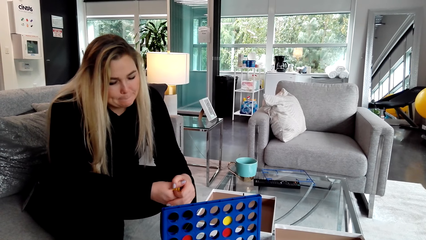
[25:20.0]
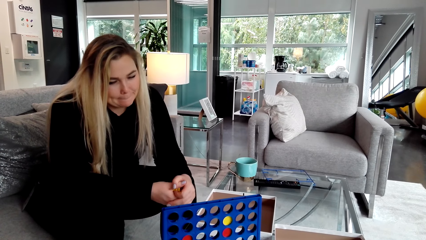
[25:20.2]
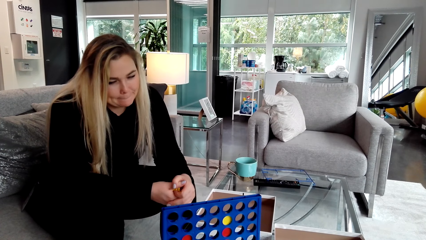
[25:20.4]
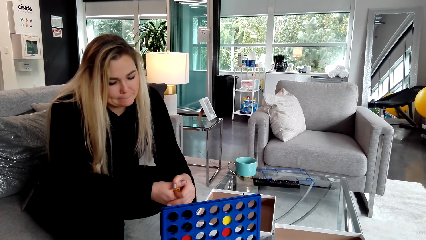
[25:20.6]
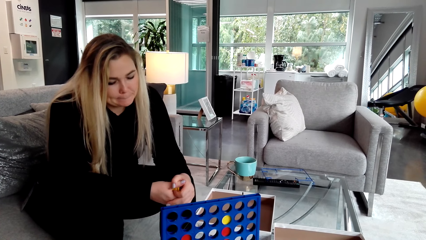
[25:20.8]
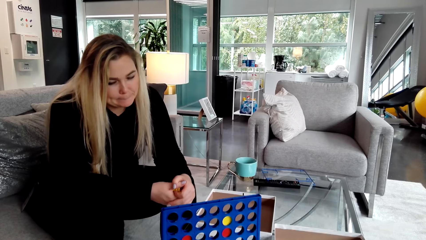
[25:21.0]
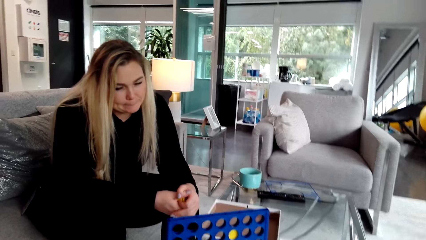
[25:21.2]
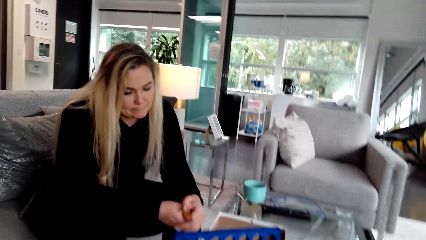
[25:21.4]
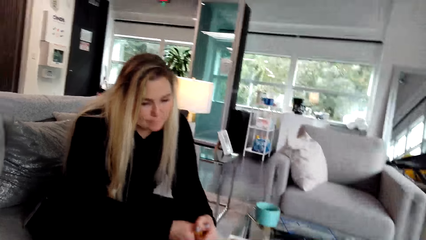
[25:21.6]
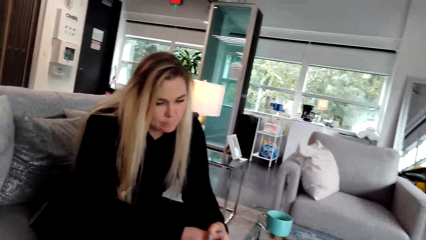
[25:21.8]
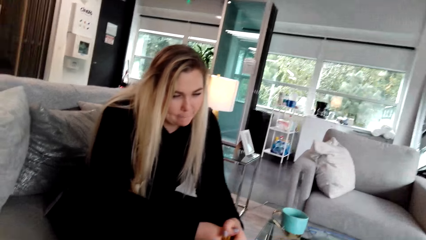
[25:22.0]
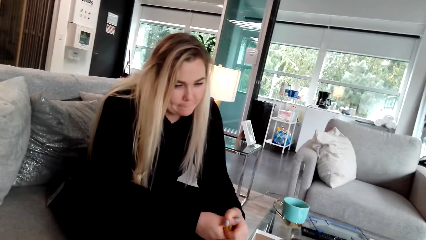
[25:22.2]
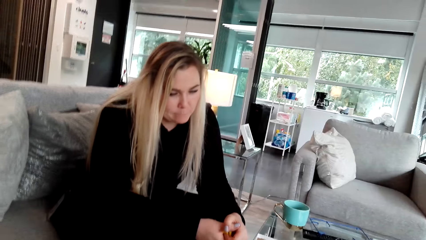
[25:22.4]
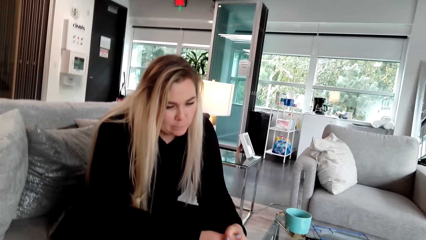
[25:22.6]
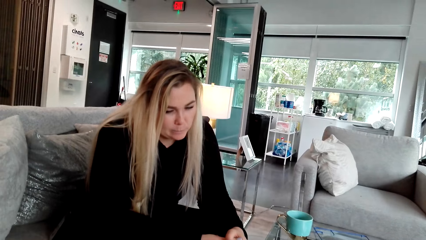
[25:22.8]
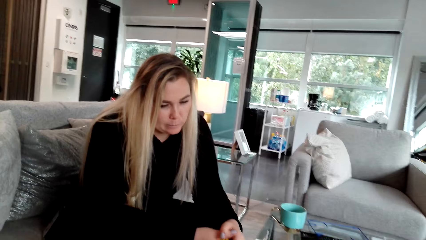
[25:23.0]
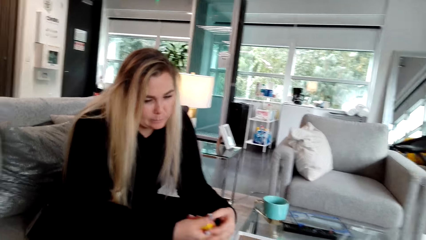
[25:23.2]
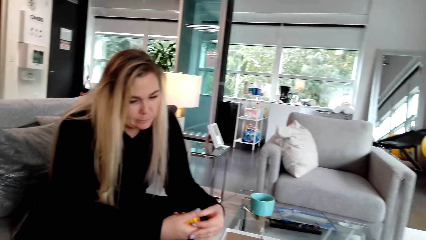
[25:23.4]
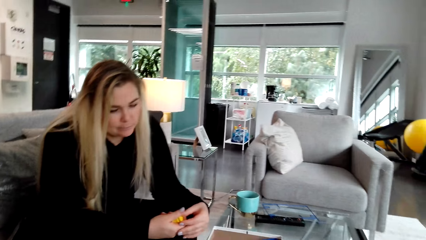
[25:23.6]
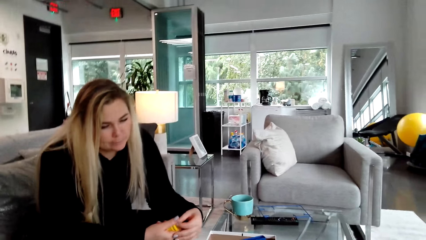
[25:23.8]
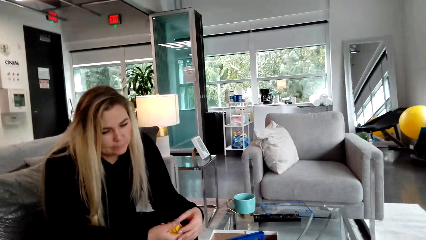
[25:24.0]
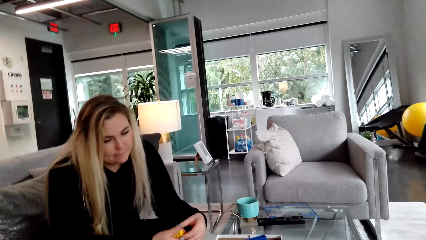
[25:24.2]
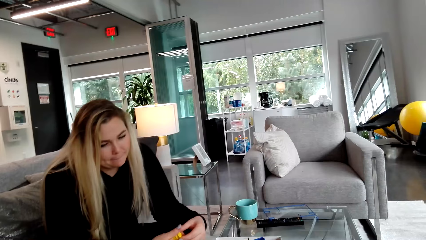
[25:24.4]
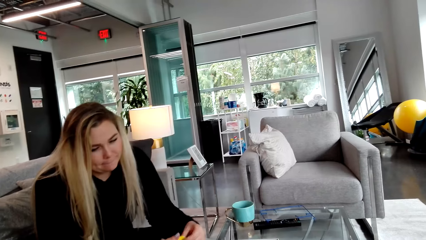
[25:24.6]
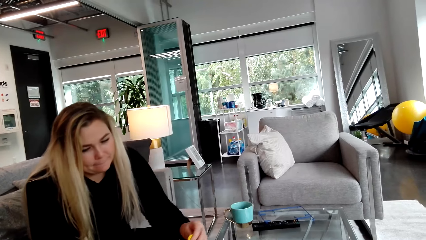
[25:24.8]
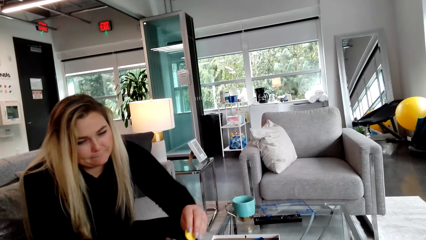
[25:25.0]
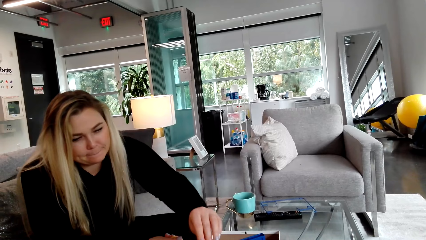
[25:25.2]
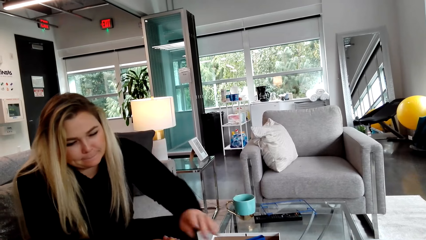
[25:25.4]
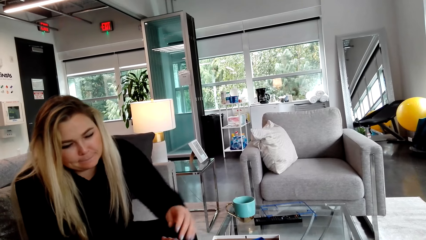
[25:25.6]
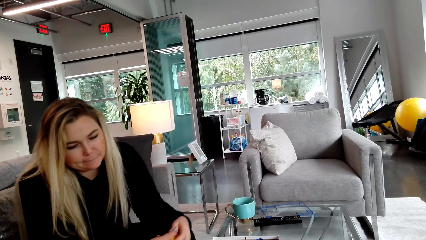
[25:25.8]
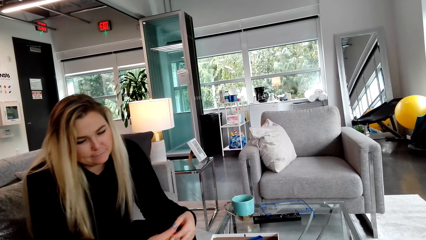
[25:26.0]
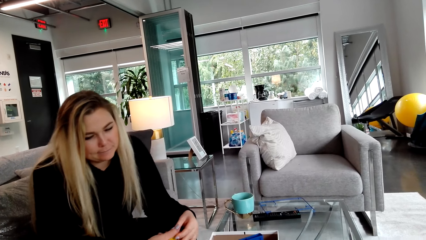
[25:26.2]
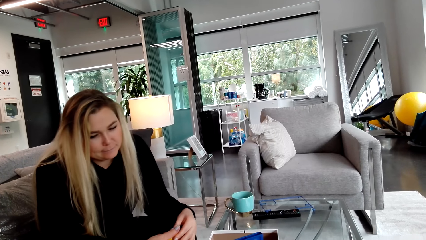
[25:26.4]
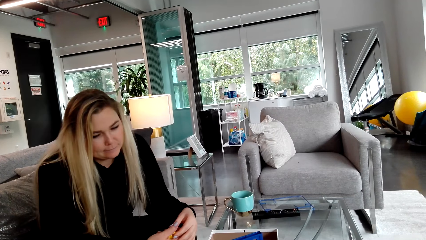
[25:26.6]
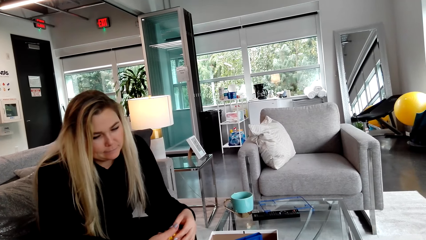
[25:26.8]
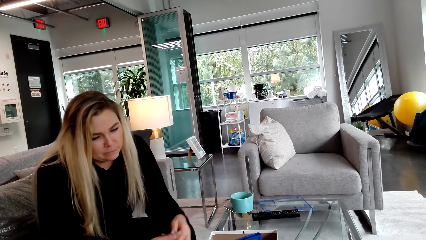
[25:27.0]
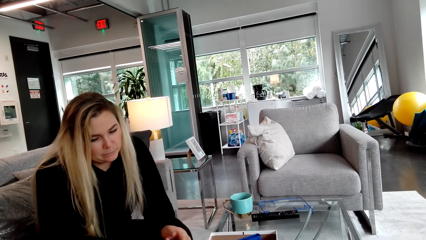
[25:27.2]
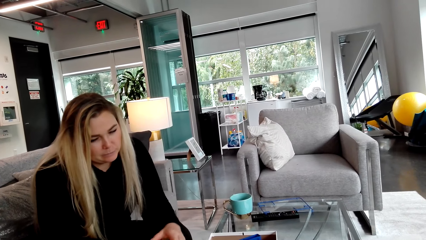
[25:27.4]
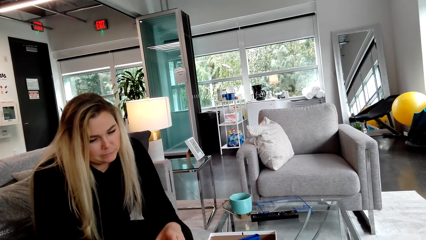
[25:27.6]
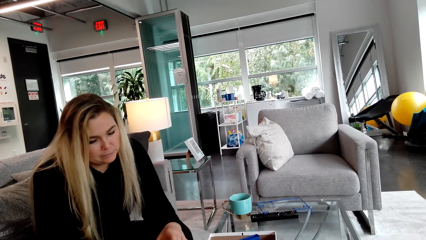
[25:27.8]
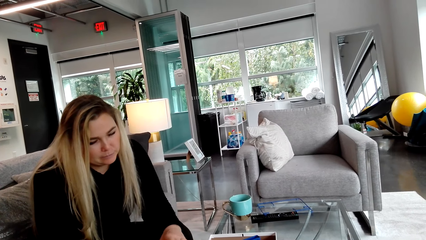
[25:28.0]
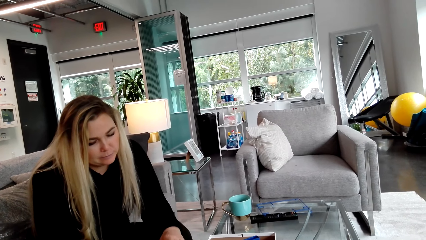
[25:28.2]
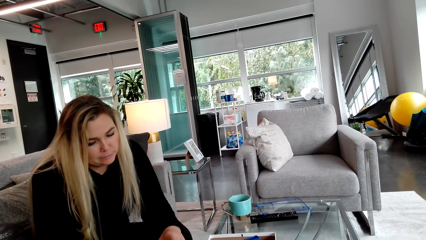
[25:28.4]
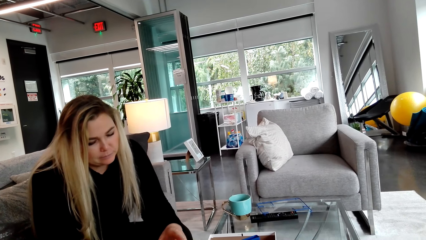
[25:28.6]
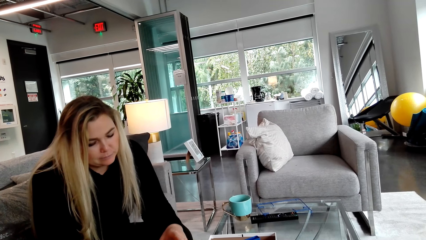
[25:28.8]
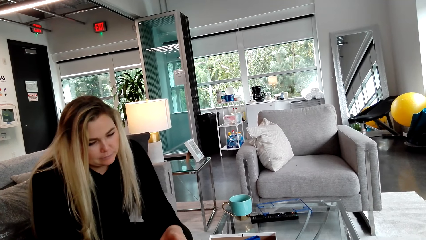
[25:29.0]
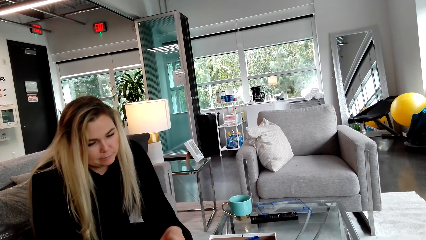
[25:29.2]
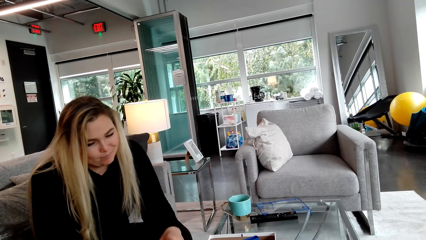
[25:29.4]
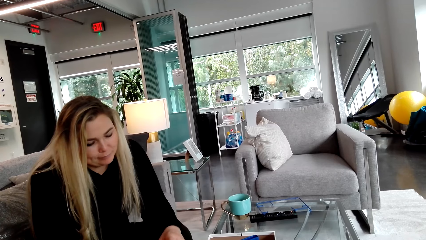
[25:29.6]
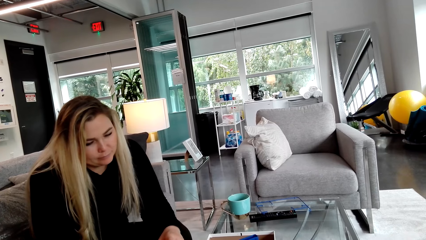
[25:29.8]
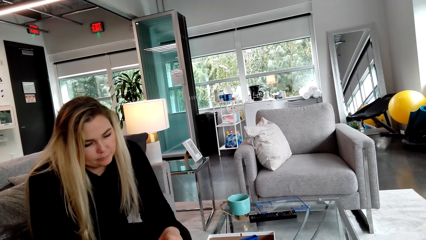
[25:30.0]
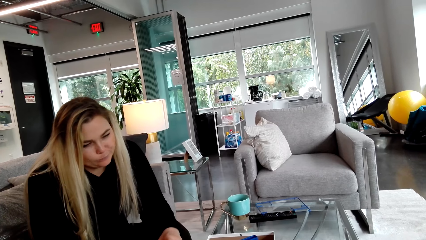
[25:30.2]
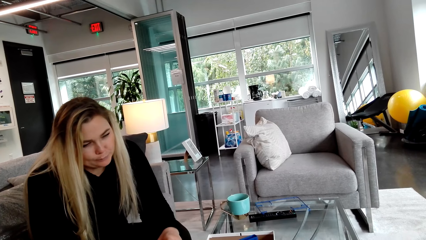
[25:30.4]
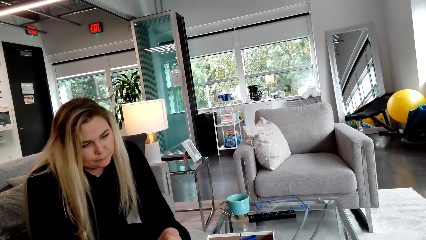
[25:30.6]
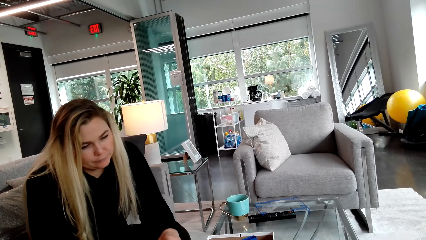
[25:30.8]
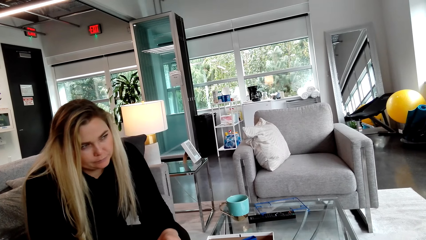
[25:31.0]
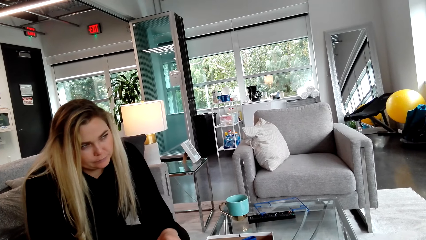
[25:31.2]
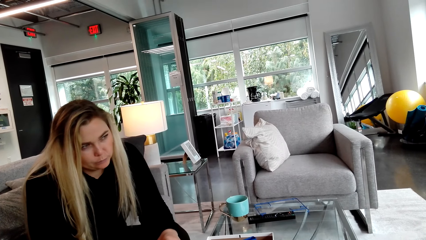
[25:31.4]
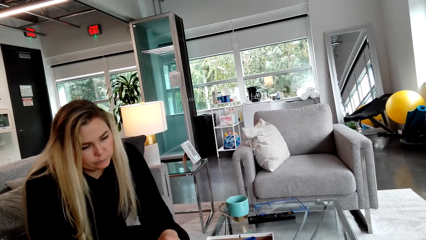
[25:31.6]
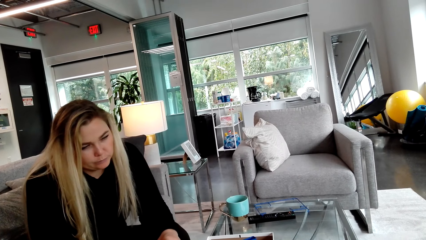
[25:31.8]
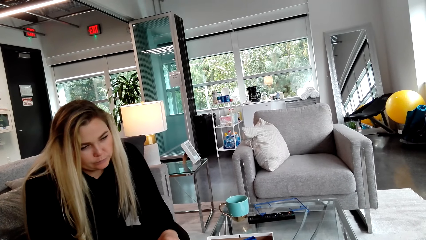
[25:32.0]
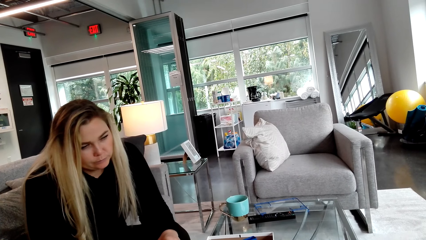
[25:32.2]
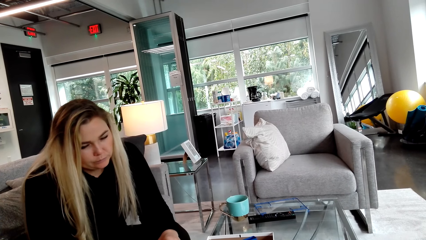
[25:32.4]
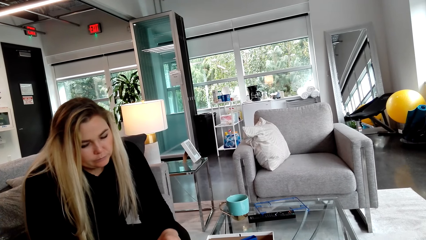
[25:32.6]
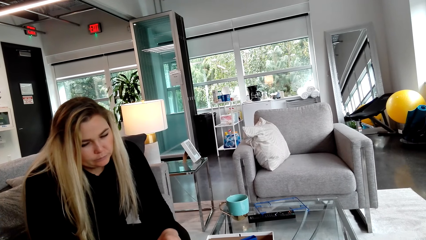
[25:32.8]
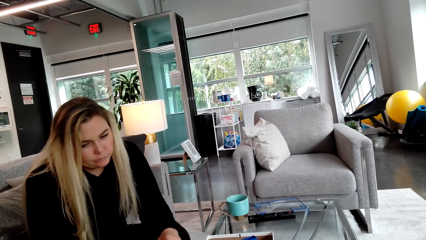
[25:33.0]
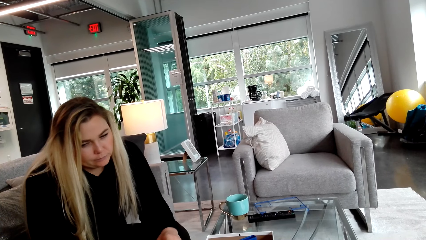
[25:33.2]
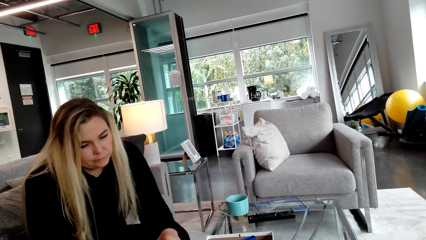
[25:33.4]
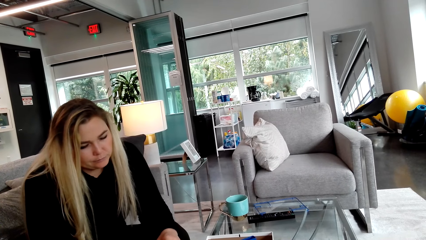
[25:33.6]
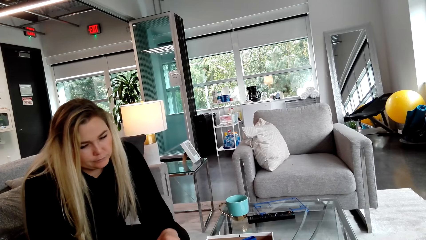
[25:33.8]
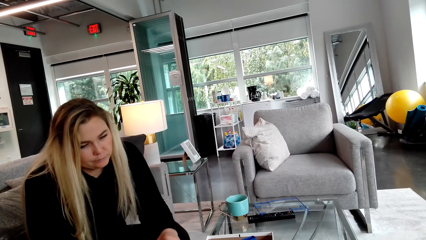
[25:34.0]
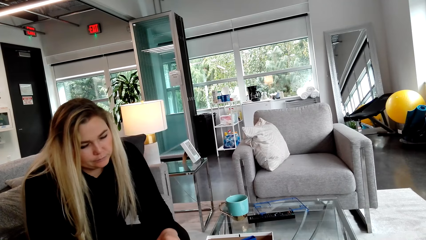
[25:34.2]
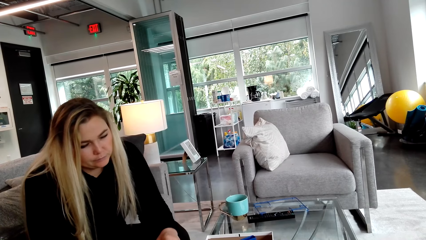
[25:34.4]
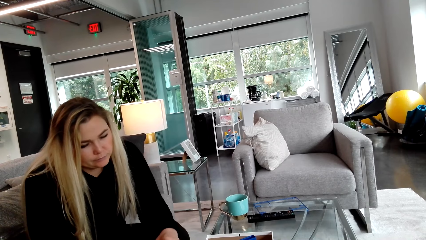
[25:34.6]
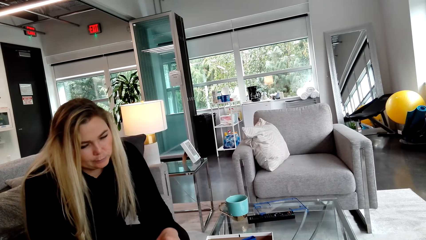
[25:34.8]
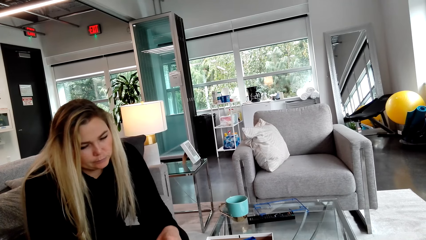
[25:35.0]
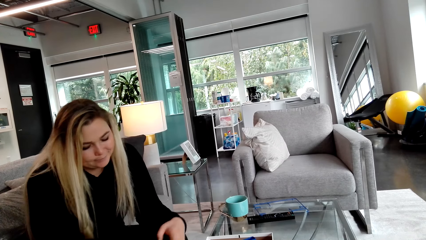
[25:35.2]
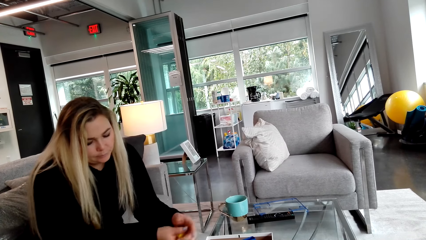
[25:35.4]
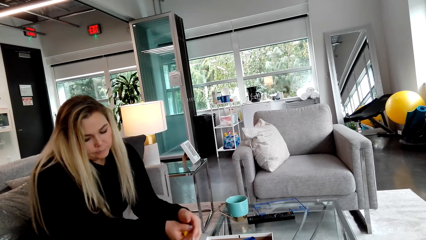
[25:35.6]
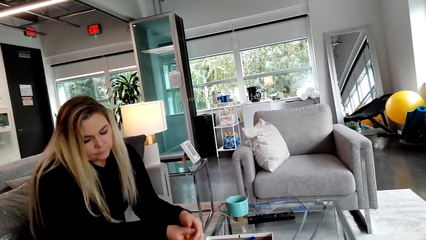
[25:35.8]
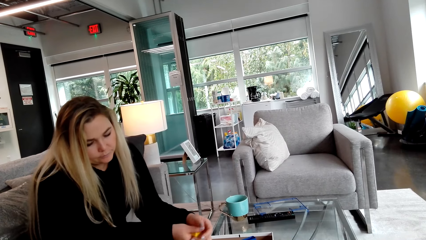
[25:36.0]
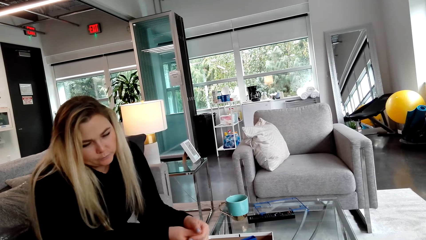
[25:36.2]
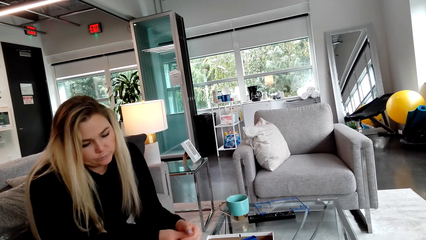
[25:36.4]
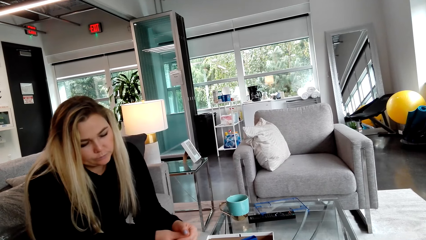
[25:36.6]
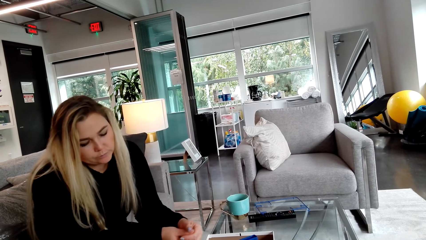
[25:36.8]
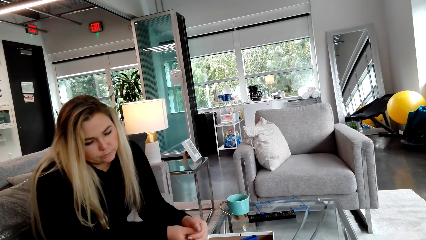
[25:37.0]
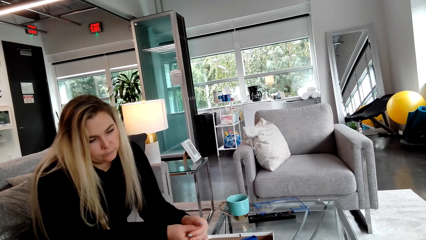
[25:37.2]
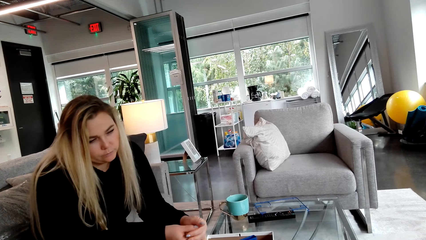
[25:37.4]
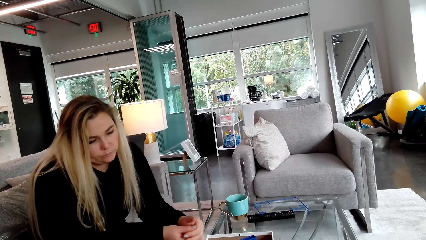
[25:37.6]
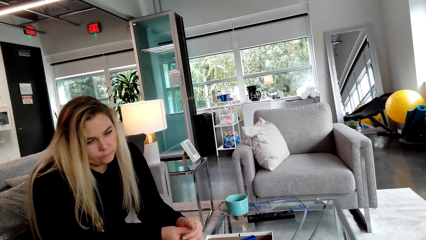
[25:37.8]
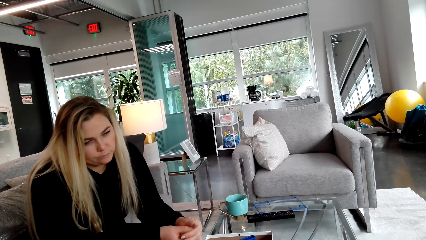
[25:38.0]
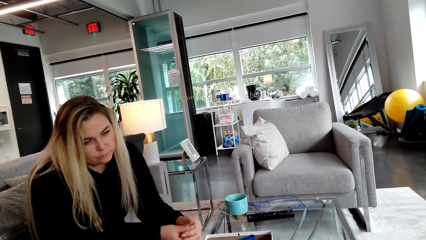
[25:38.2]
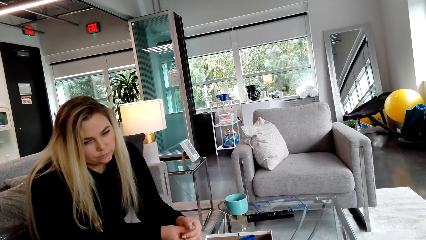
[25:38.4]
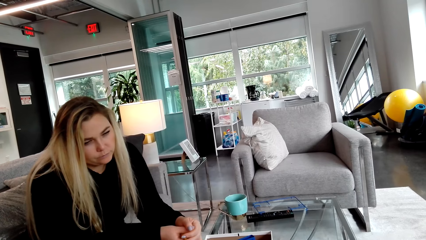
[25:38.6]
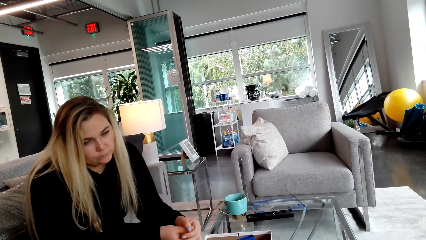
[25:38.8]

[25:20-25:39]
The camera wearer looks around. They put a bottle cap in something. A woman places the lid in the crate. The camera wearer looks around.
